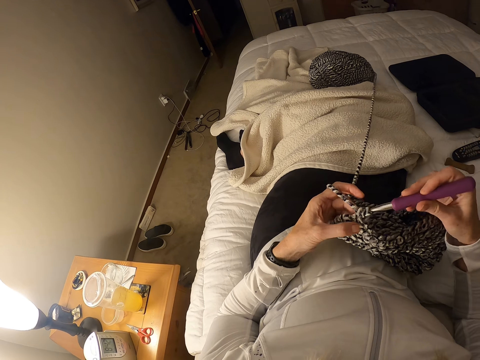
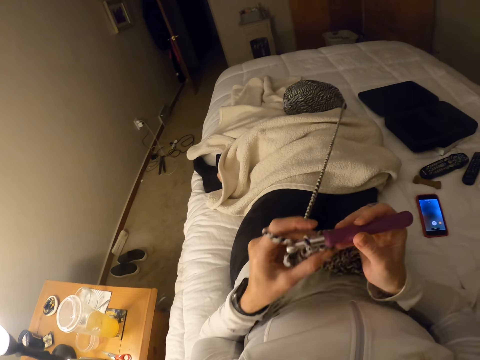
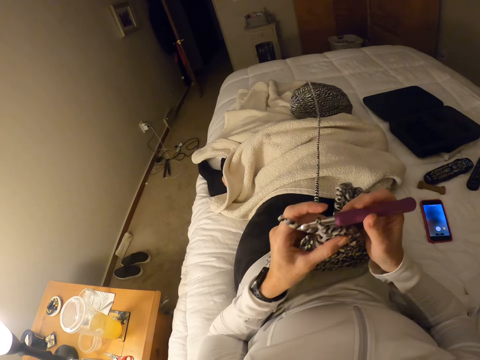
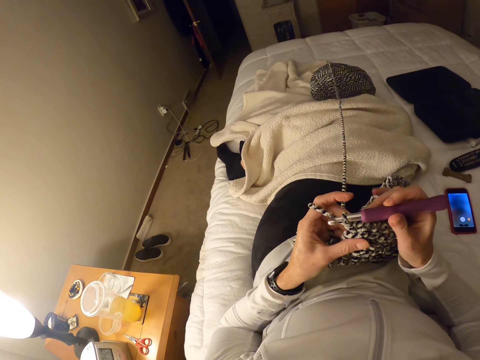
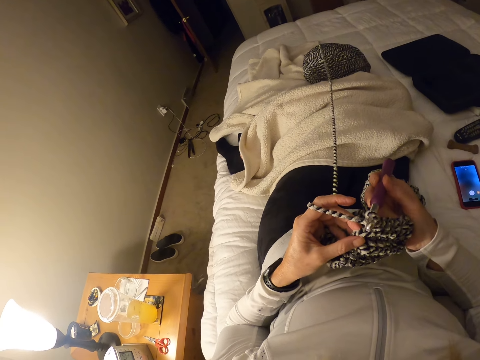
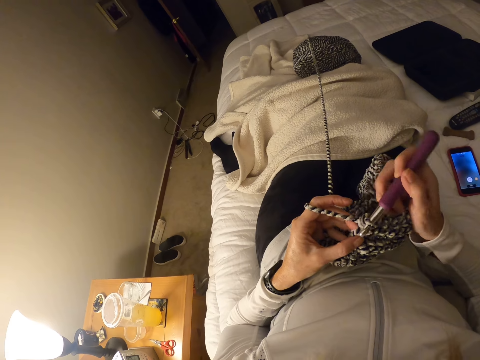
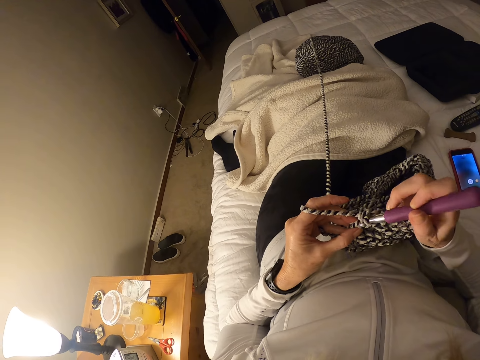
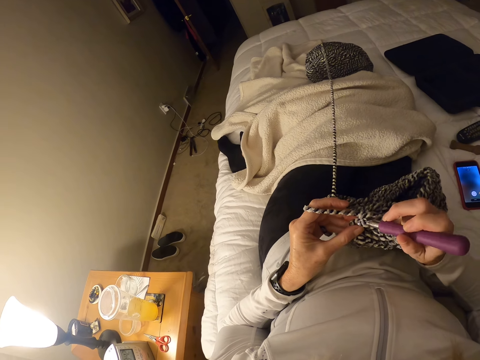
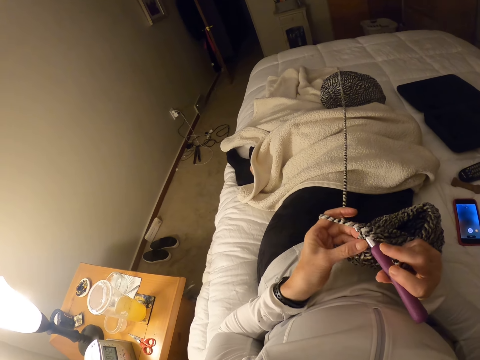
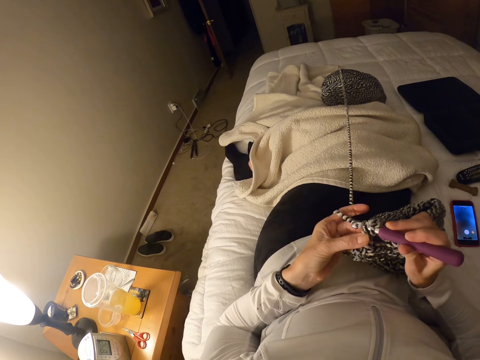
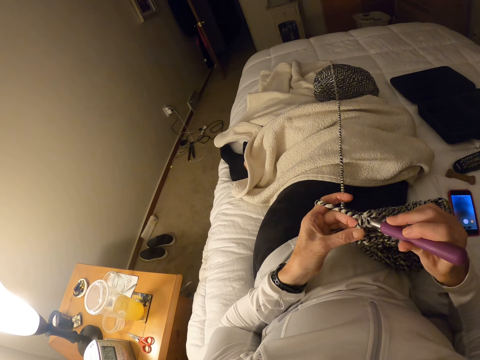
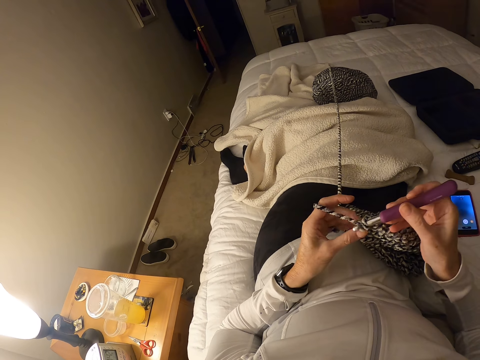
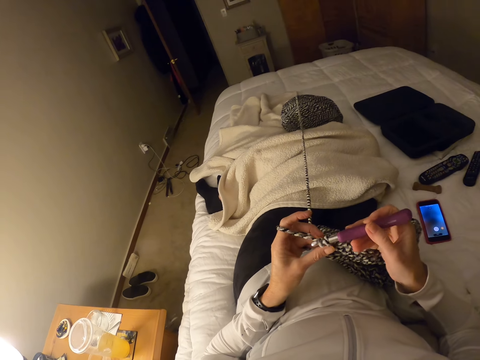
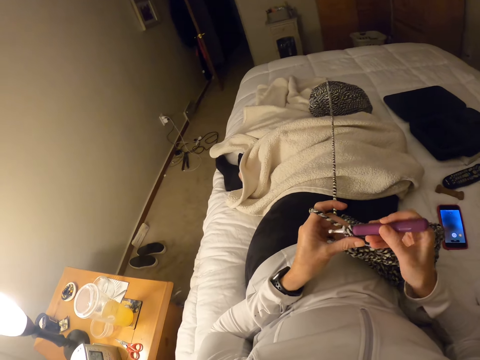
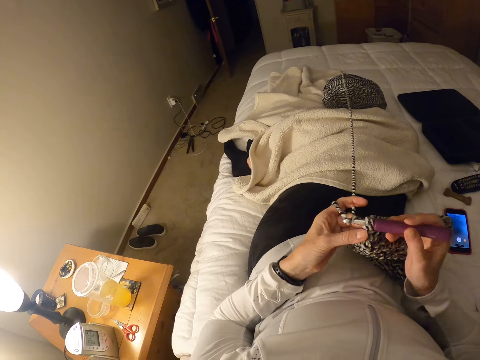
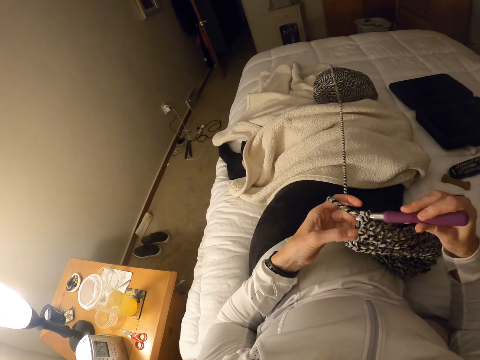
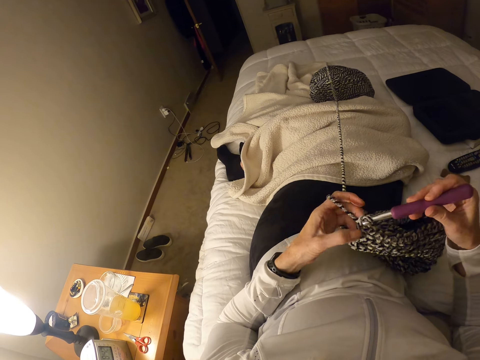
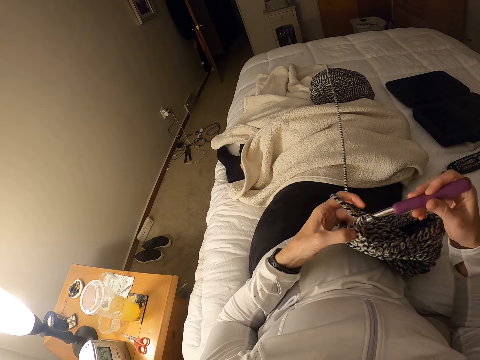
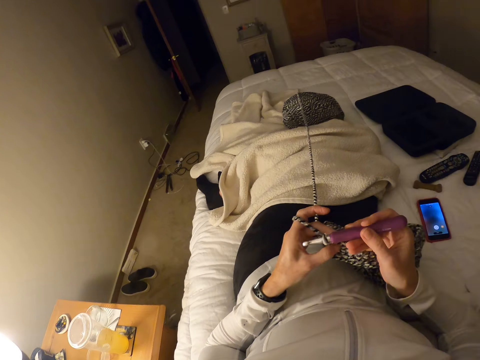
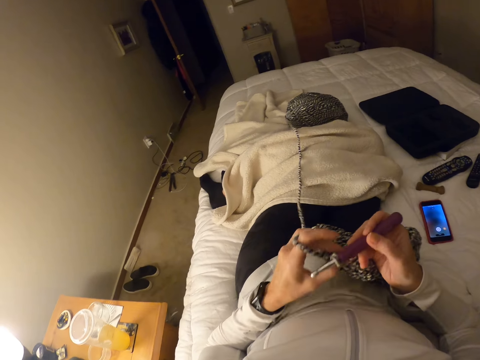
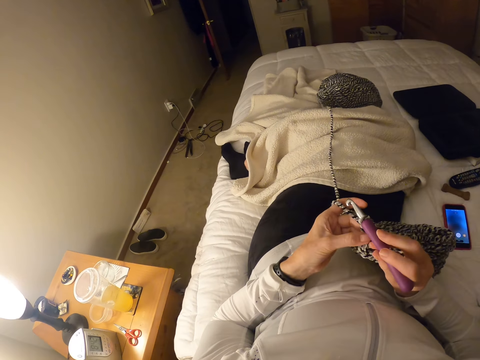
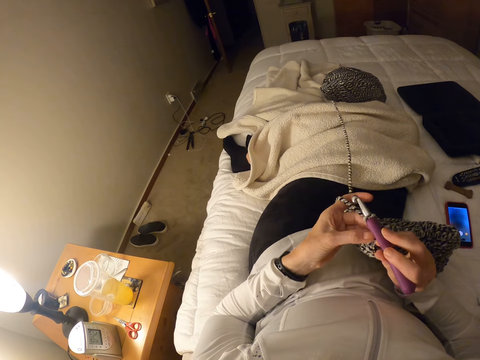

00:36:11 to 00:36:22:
The camera wearer adjusts the crochet cloth.

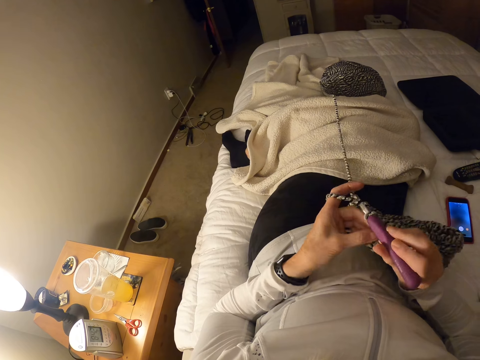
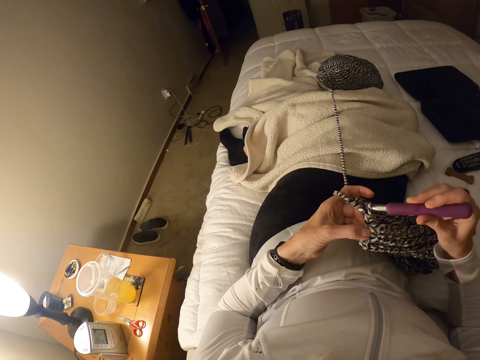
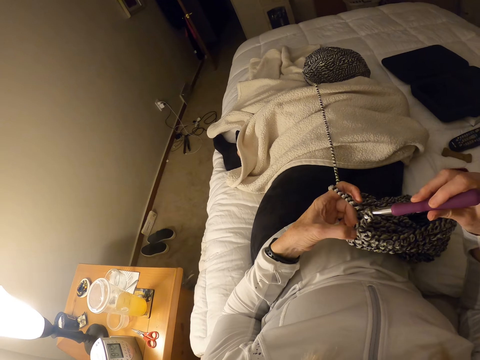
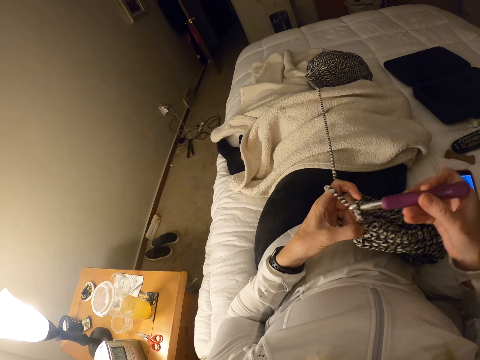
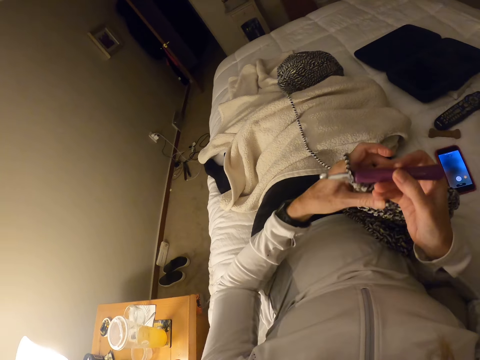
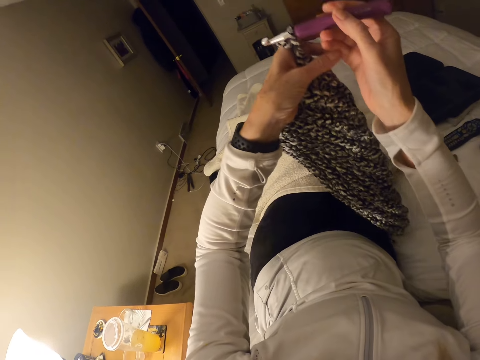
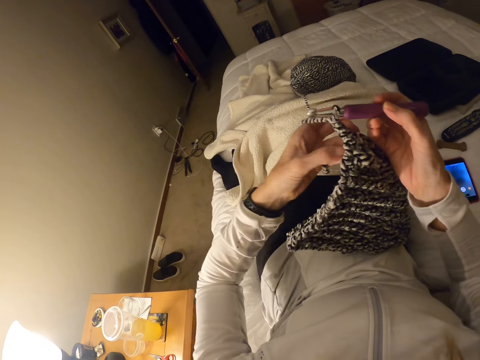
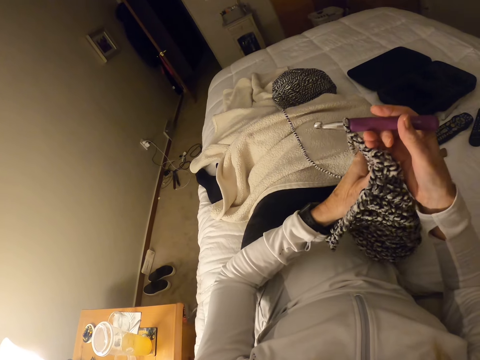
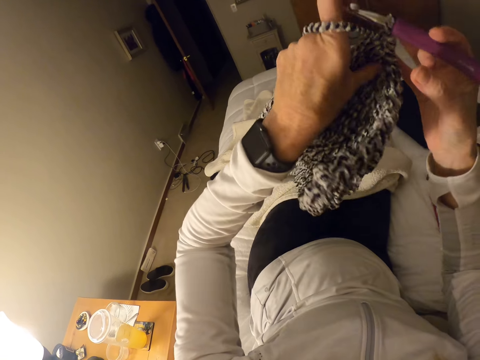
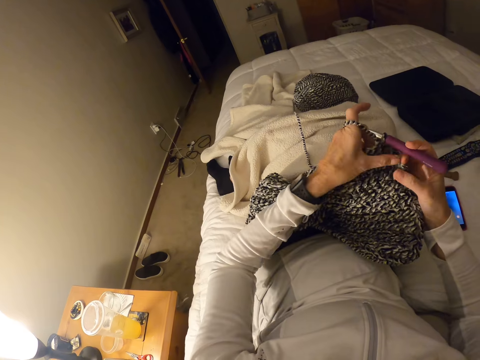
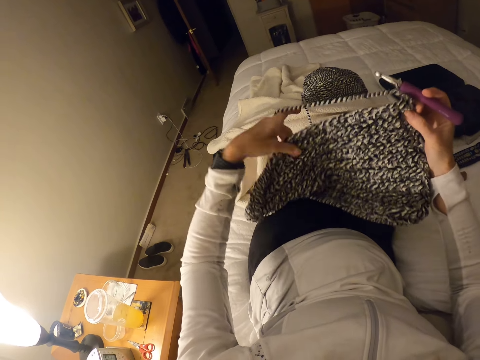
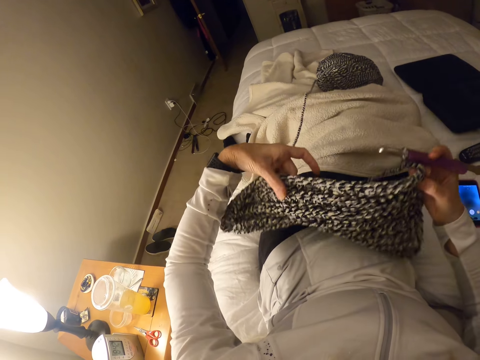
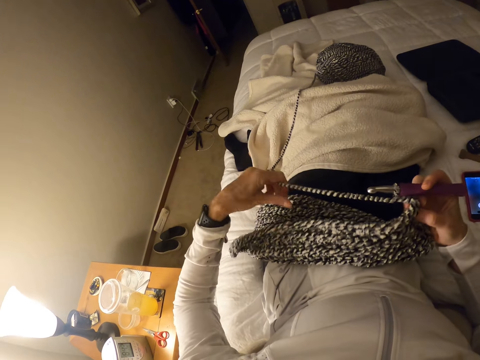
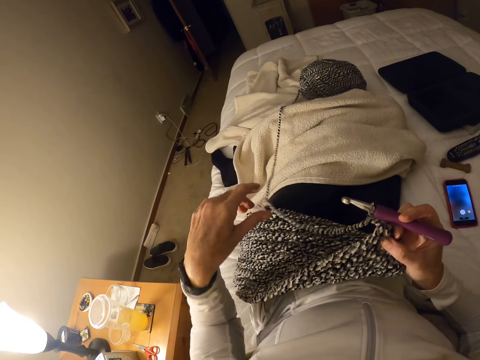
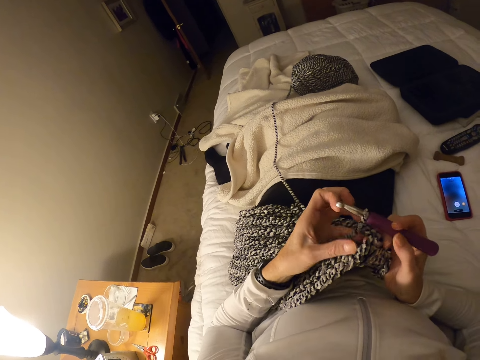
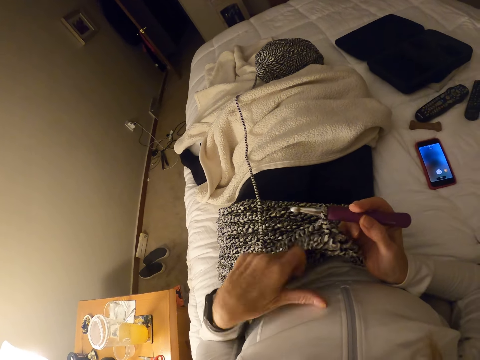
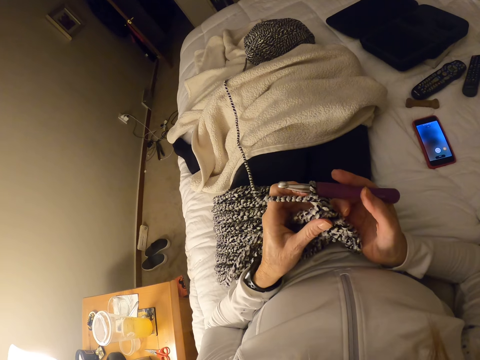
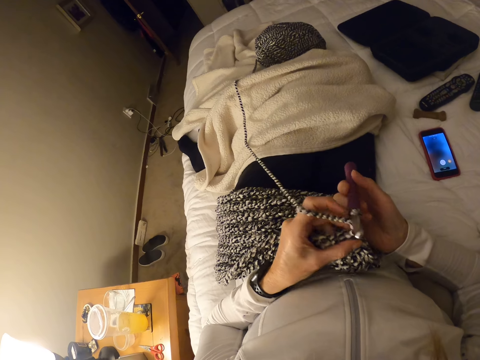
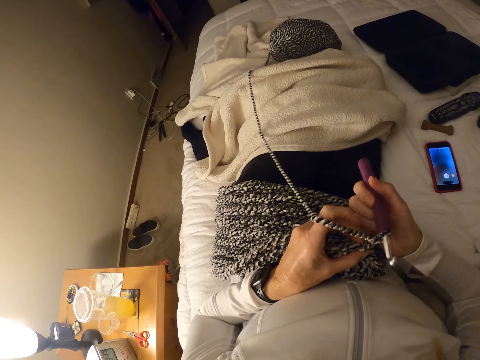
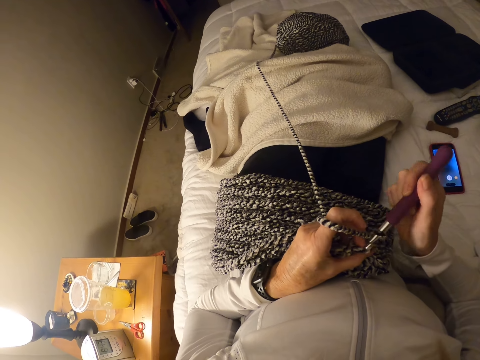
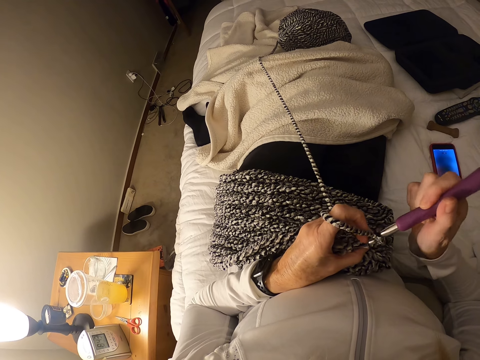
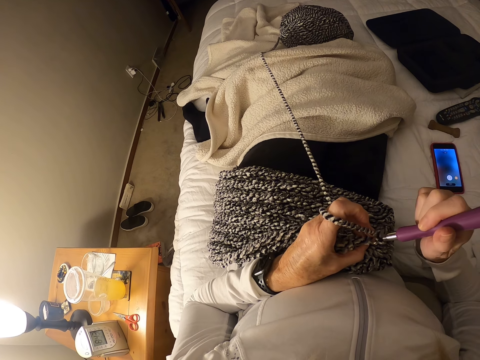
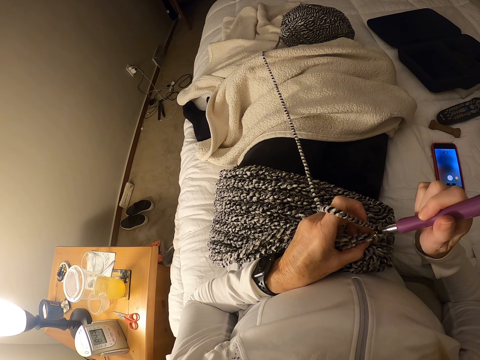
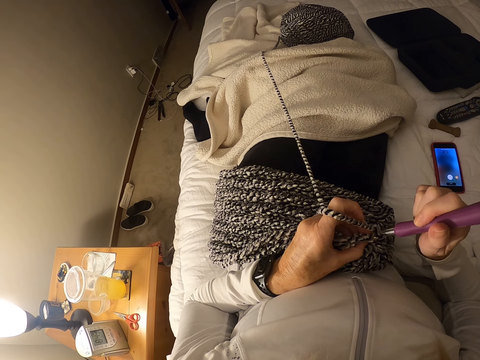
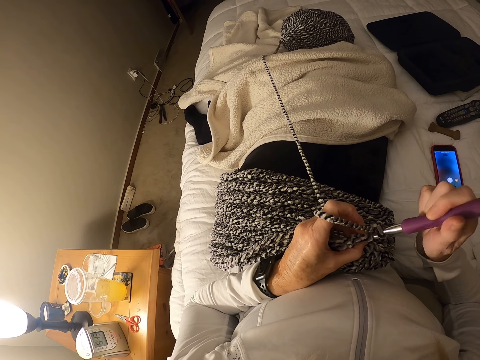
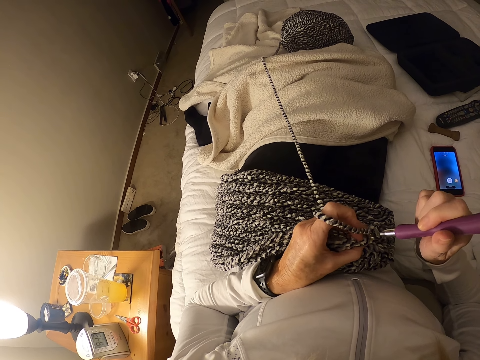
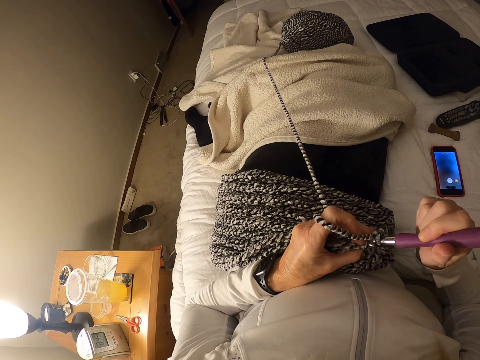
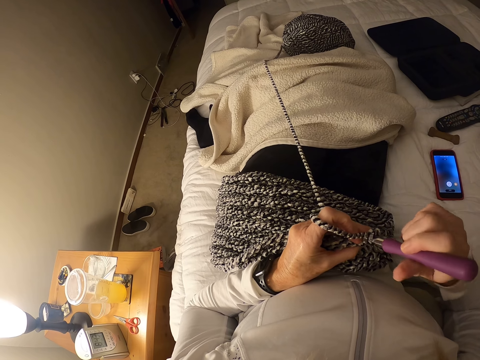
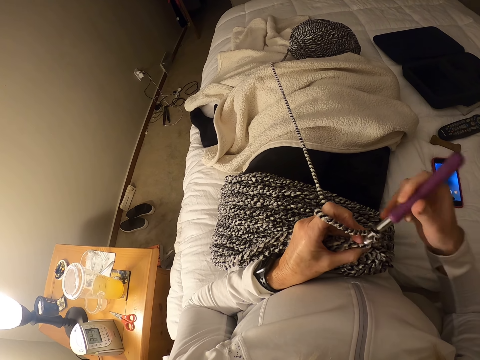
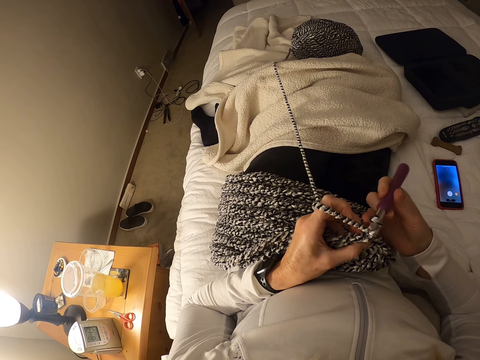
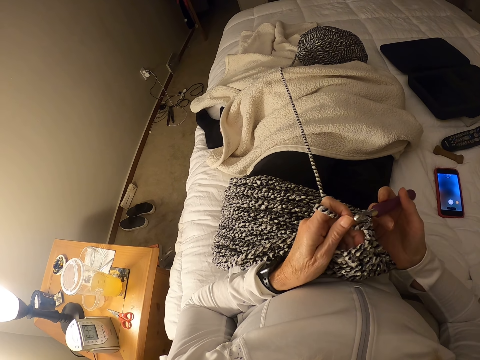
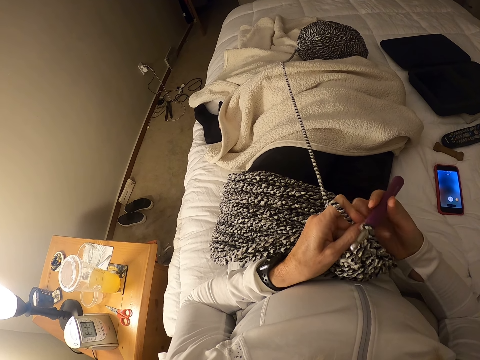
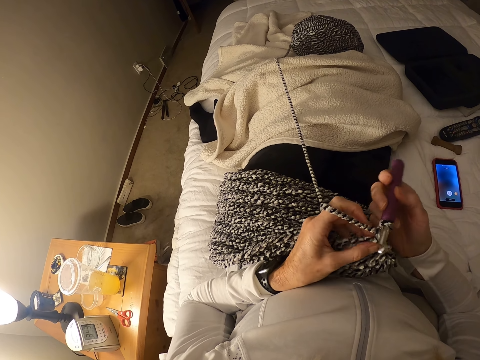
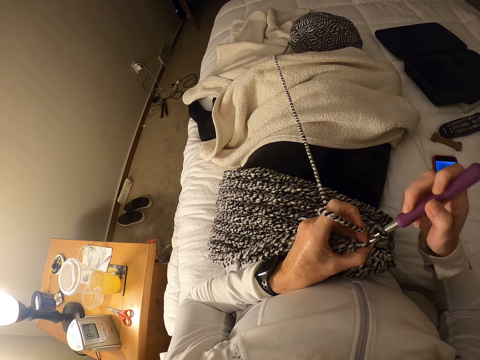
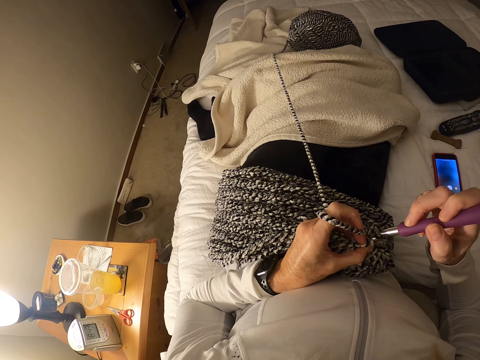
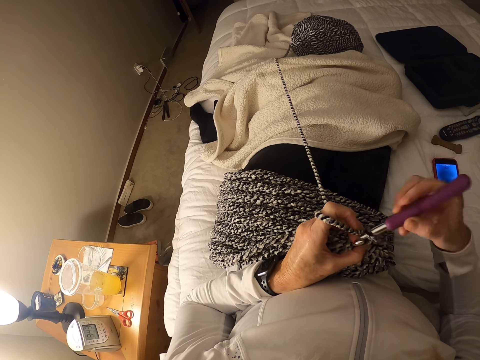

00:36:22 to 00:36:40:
The camera wearer adjusts the crochet cloth. They crochet the crochet cloth.
